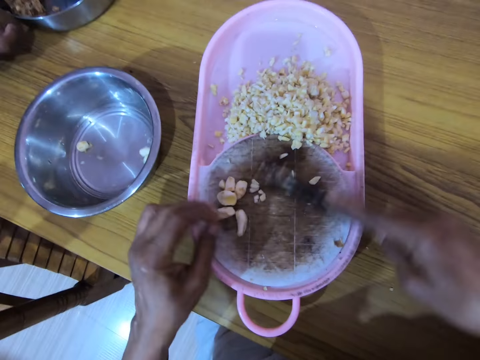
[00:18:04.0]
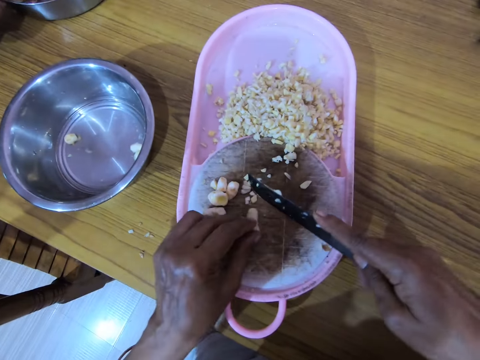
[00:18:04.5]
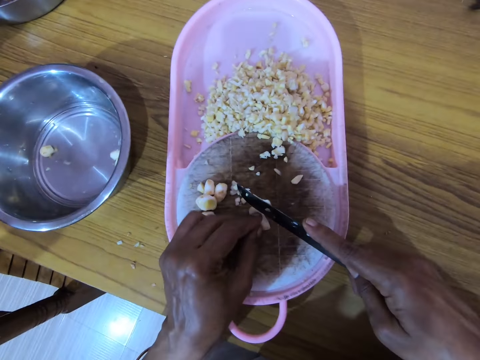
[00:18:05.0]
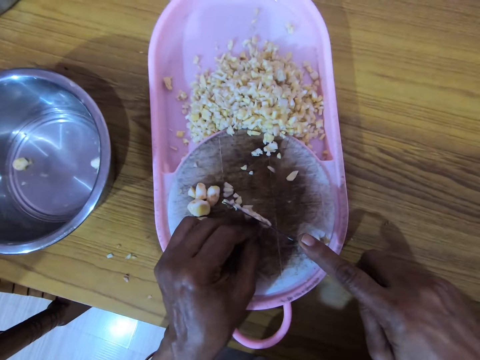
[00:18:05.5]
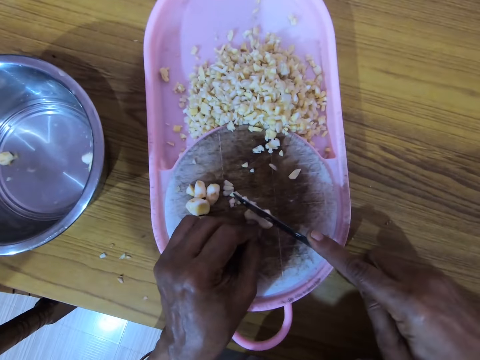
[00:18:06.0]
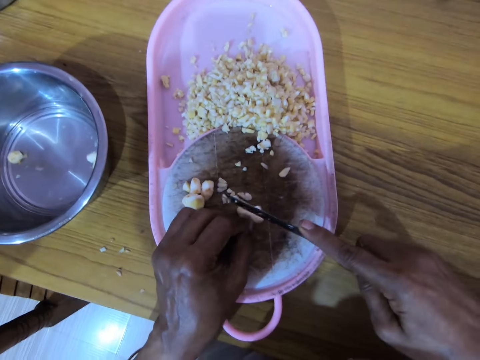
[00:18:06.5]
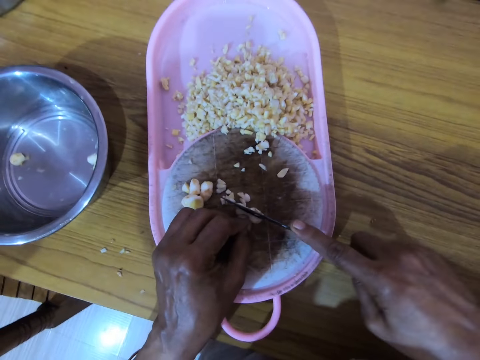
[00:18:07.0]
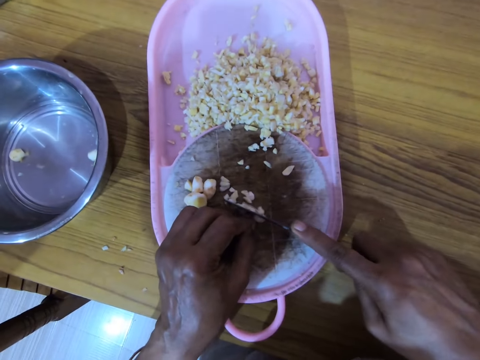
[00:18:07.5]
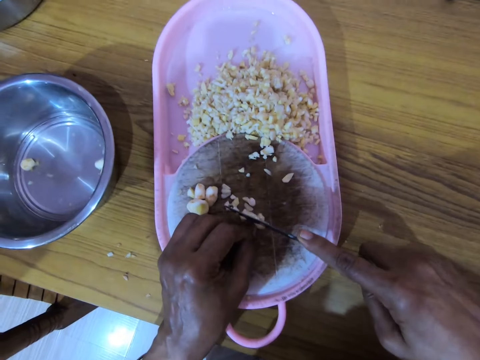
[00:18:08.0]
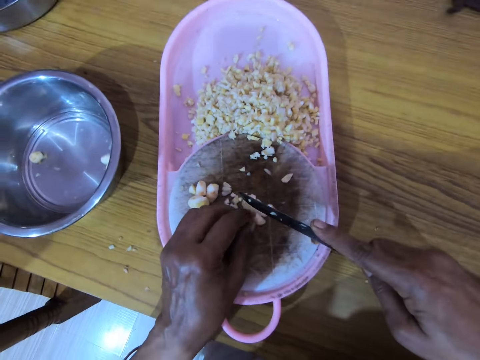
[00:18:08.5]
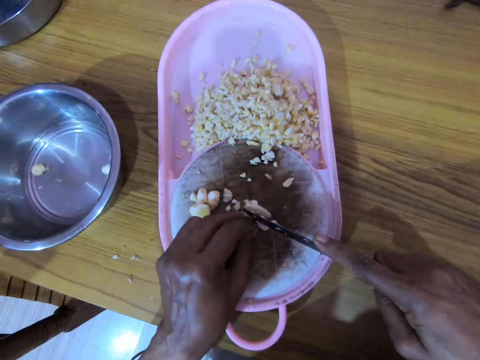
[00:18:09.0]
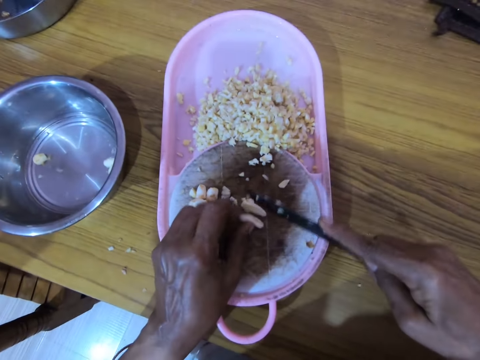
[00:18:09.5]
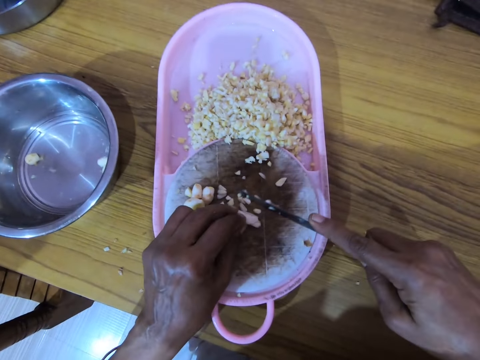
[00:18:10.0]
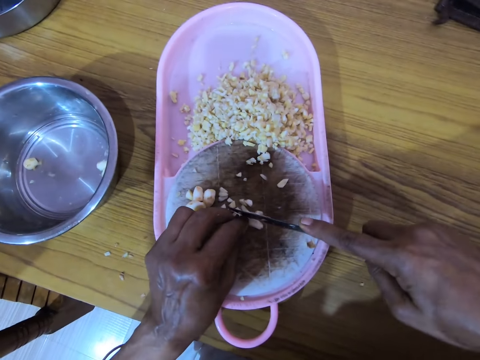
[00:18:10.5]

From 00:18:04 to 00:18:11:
The camera wearer places the cashew nuts in the container. They pick a cashew nut. They chop the cashew nuts with a knife. They interact with the lady. They cut the ingredients.

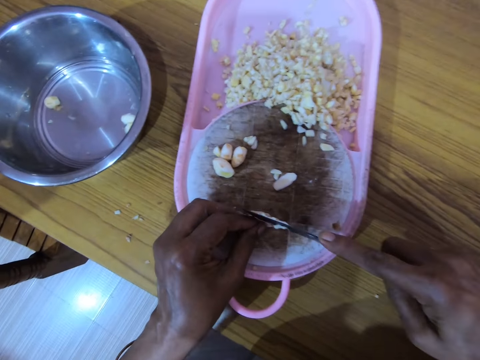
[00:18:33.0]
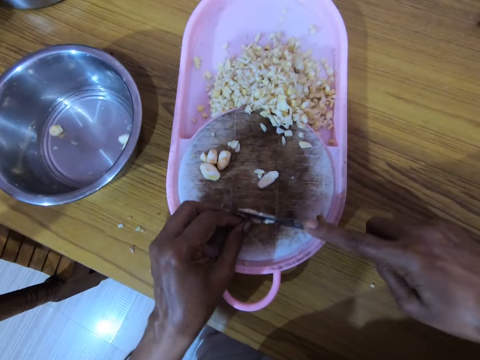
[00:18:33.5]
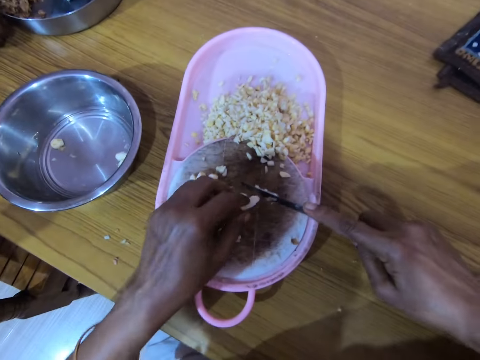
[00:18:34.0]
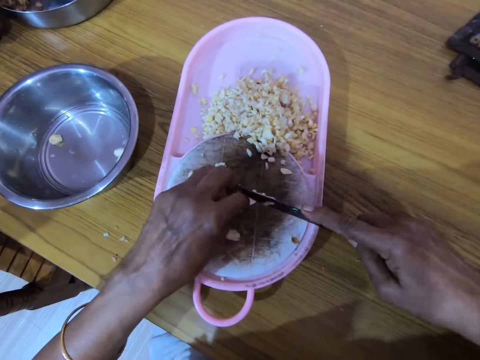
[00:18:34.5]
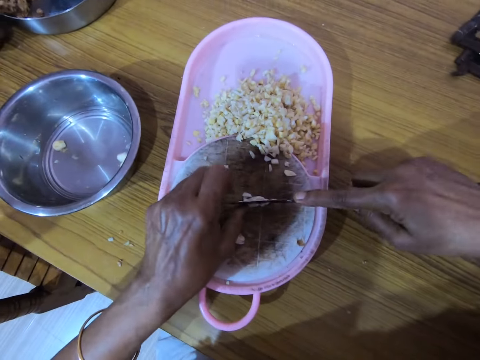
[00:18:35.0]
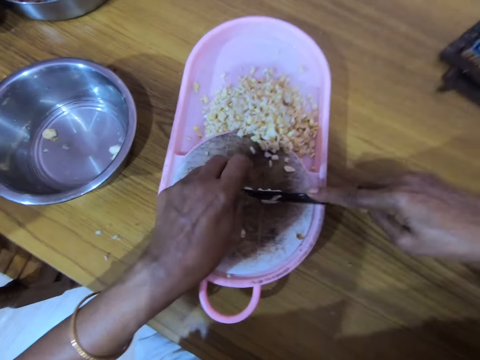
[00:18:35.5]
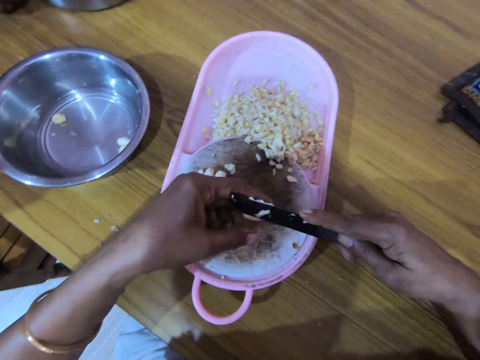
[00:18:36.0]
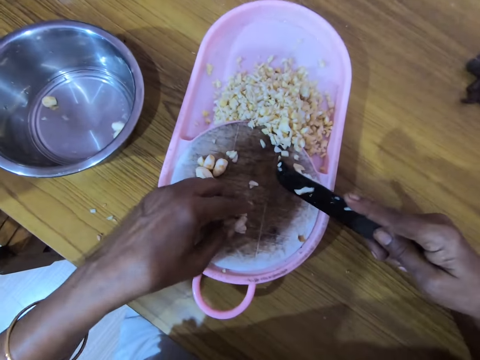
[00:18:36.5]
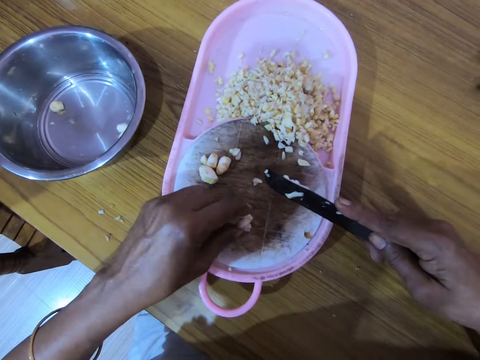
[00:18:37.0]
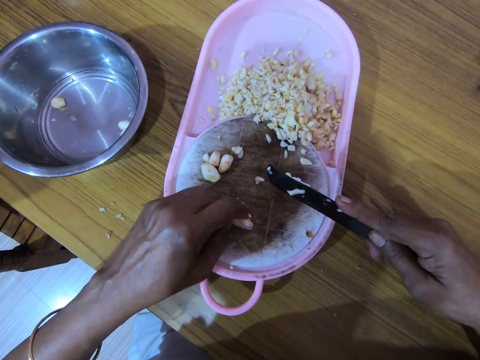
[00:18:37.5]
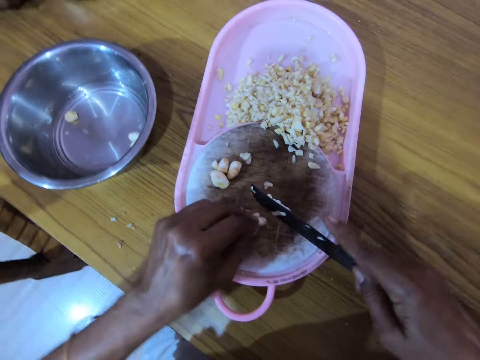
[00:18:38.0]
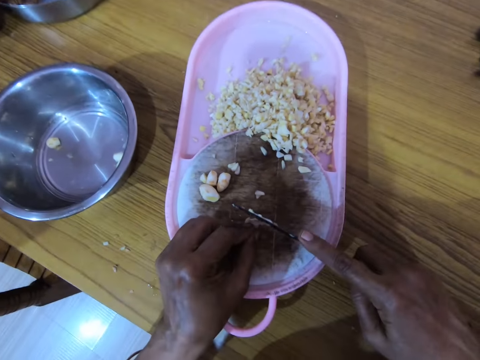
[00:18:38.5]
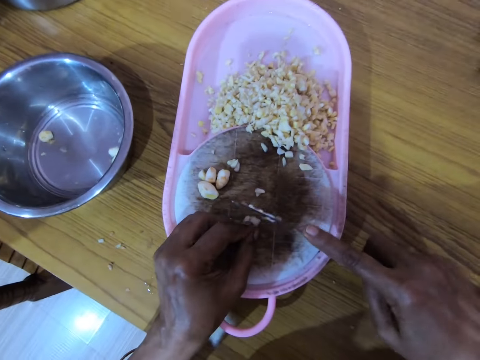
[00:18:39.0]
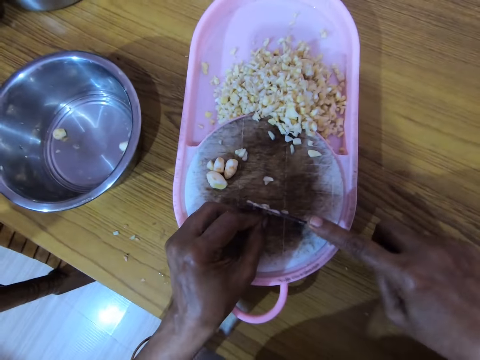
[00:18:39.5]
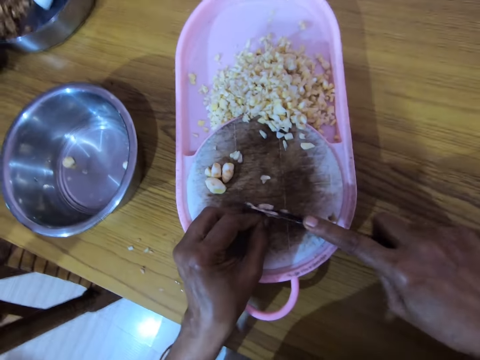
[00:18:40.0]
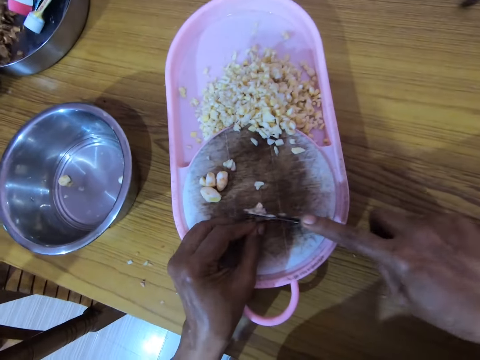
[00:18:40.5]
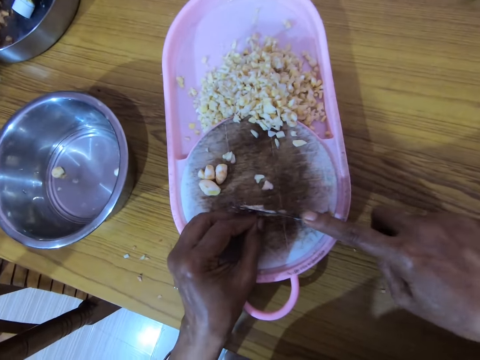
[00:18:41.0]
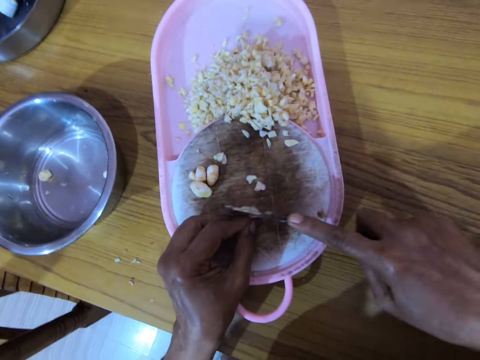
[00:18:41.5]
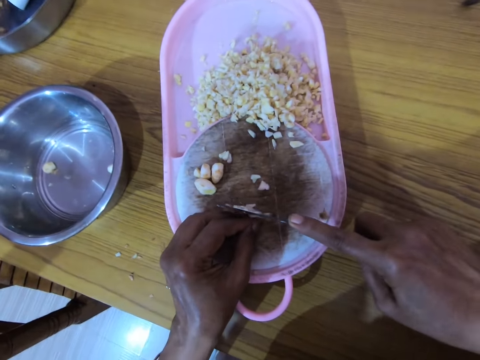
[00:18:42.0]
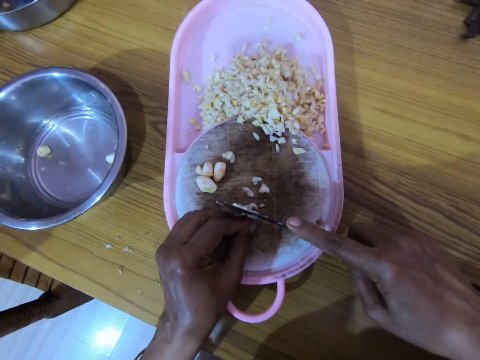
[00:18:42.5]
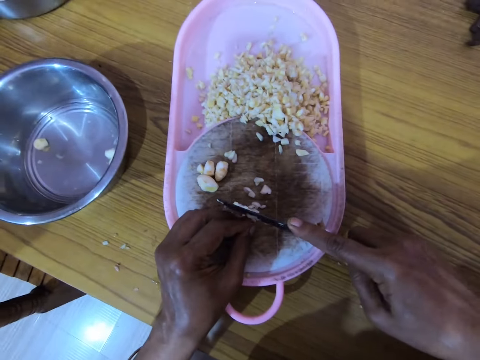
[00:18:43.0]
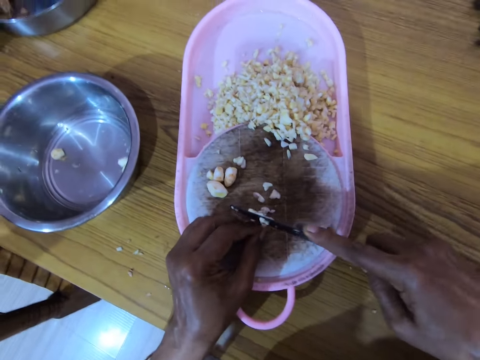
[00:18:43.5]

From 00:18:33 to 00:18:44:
The camera wearer moves their hand forward, moves the knife up, and touches the garlic. They move the knife on the garlic. They chop the garlic. They move their hand up and move the knife up. They remove the garlic from the knife. They put the garlic down. They touch the garlic. They move the knife down. They chop the garlic.

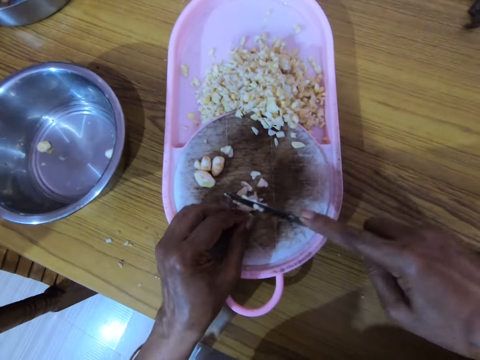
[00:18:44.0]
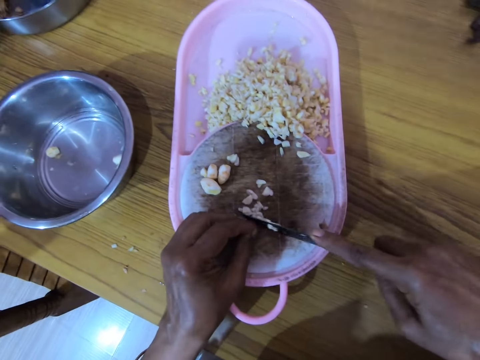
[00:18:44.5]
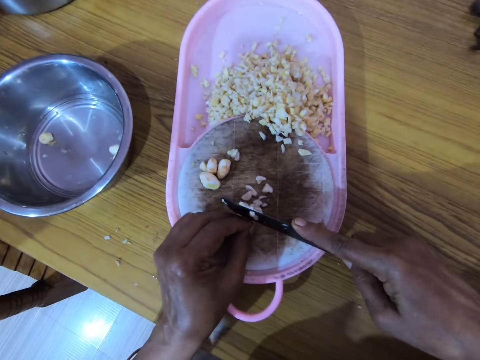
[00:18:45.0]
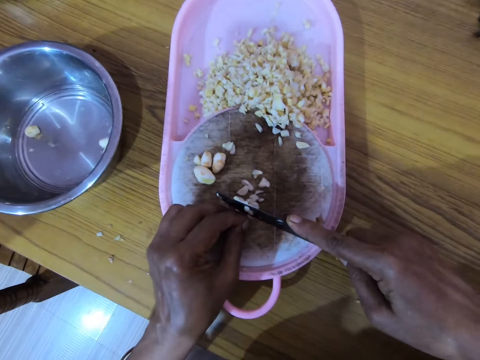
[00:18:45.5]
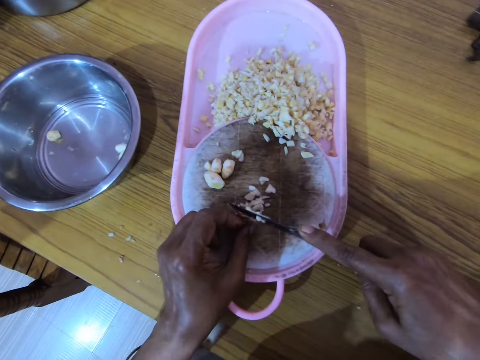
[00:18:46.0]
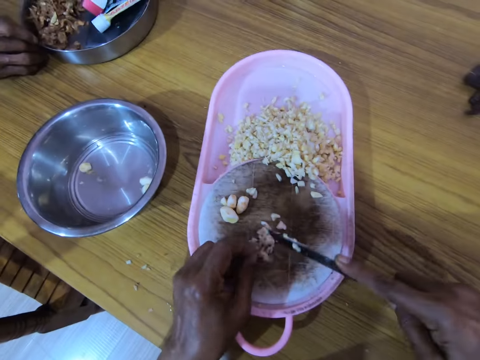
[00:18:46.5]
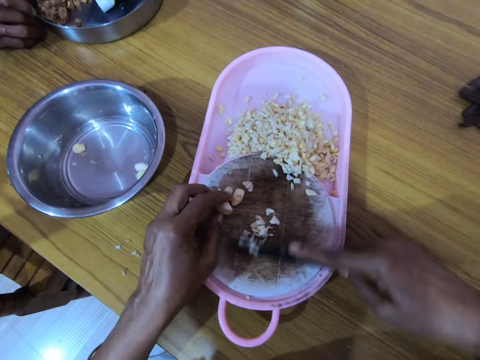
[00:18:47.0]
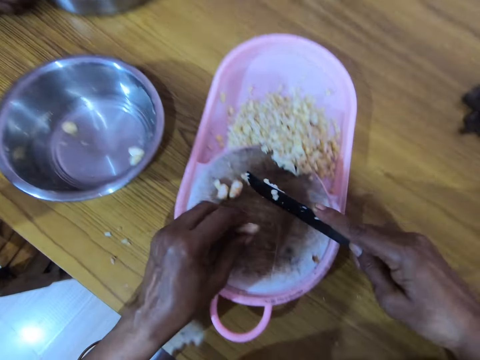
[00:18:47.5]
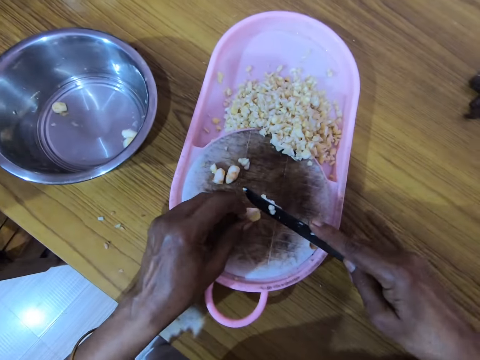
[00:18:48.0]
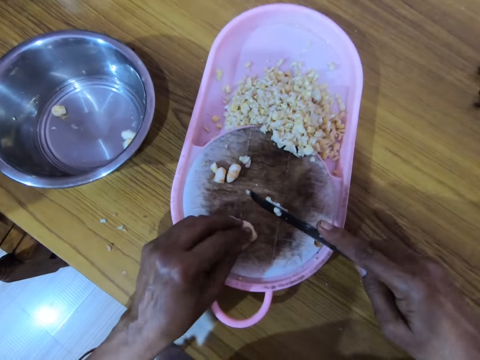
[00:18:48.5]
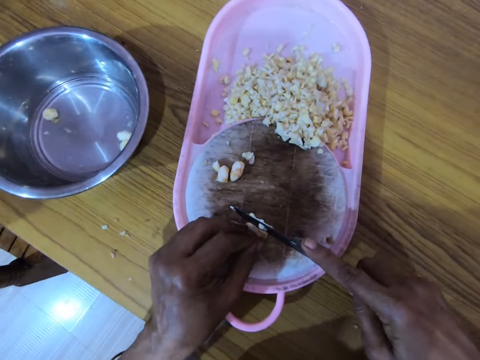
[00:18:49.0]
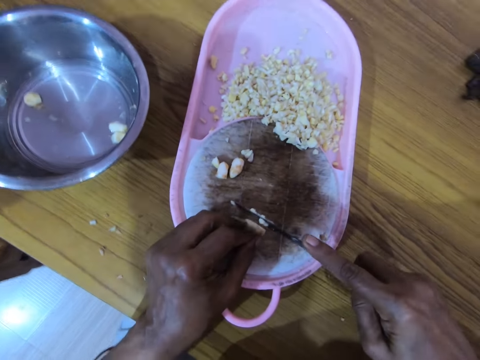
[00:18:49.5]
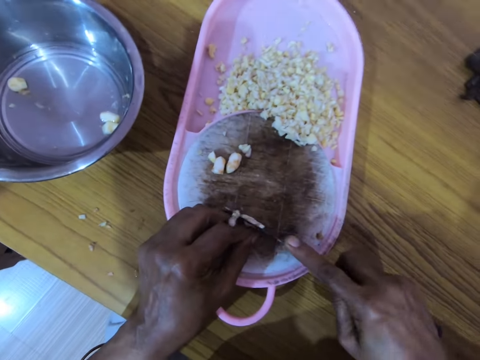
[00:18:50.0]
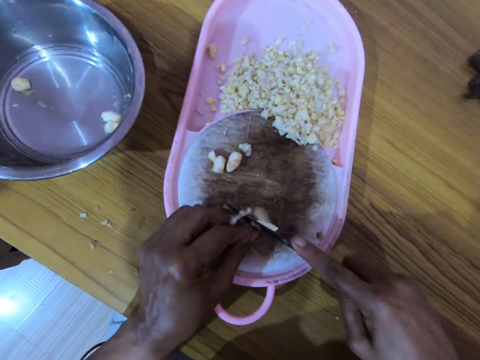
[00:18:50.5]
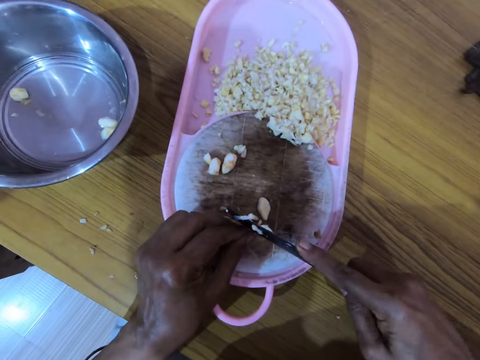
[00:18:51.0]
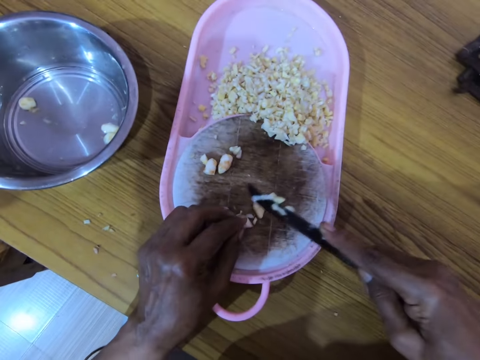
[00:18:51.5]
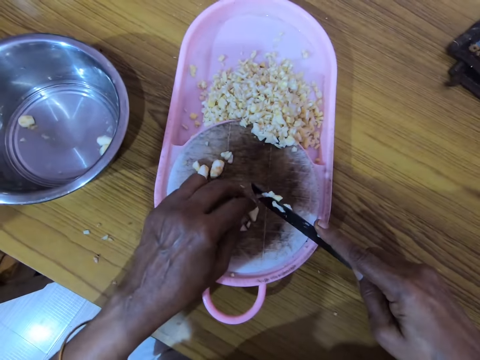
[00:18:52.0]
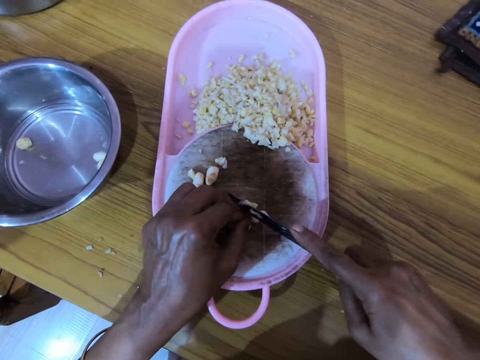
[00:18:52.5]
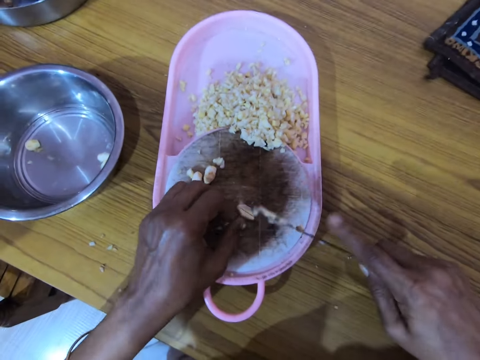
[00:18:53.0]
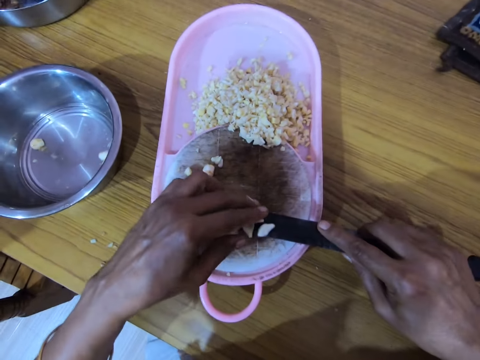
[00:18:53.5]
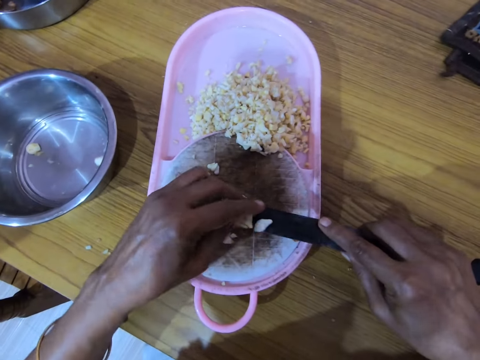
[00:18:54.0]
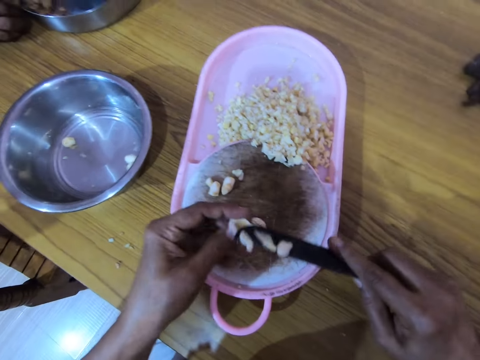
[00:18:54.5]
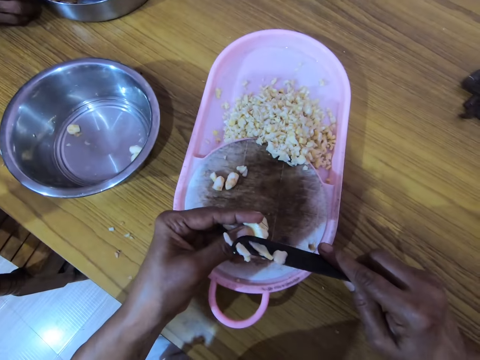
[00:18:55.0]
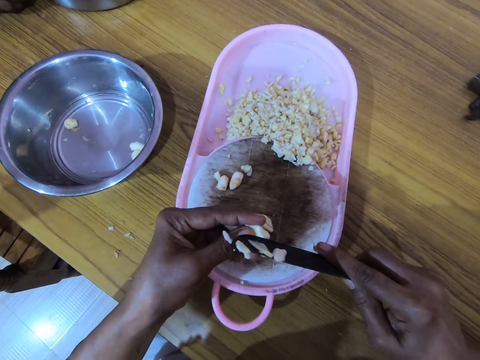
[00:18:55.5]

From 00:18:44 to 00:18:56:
The camera wearer pushes the garlic pieces with the knife. They move their hand forward. They move the knife down and move the garlic down. They turn the garlic. They place the knife on the garlic. They chop the garlic. They move their hand up and lift the knife up. They pick the garlic from the knife.
